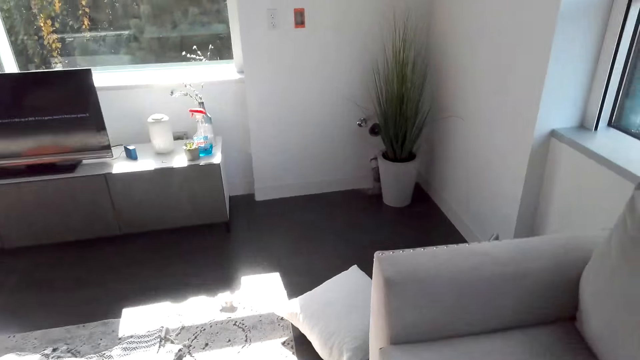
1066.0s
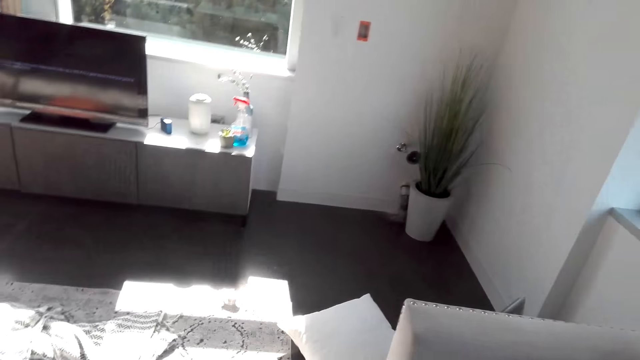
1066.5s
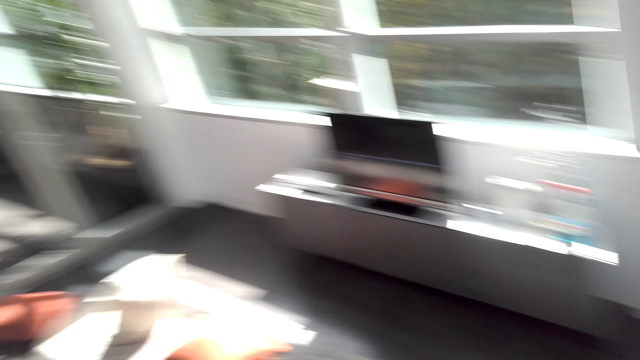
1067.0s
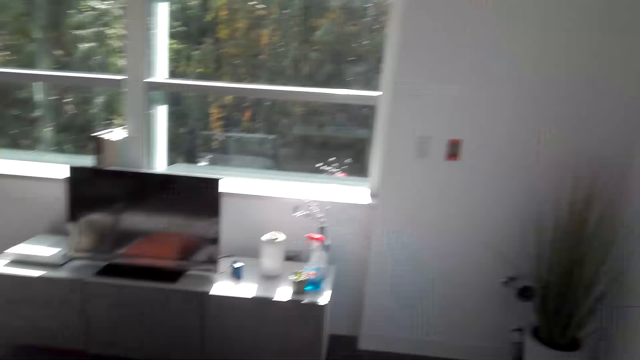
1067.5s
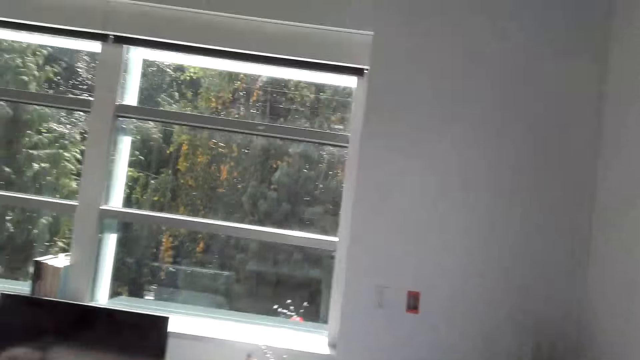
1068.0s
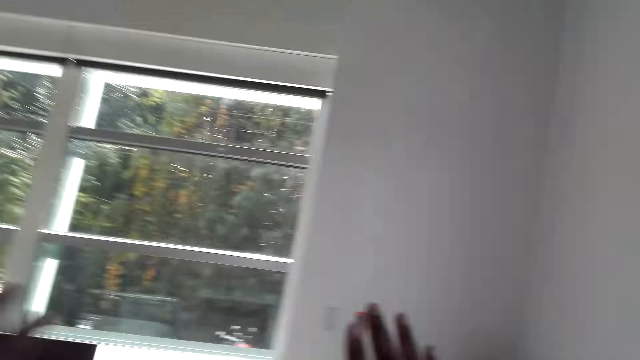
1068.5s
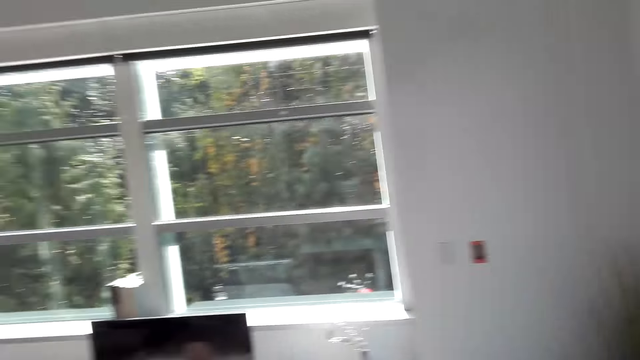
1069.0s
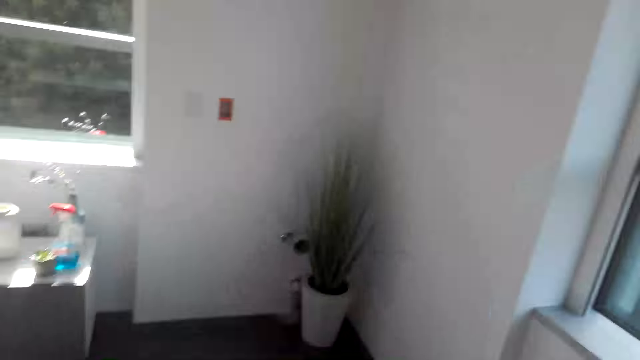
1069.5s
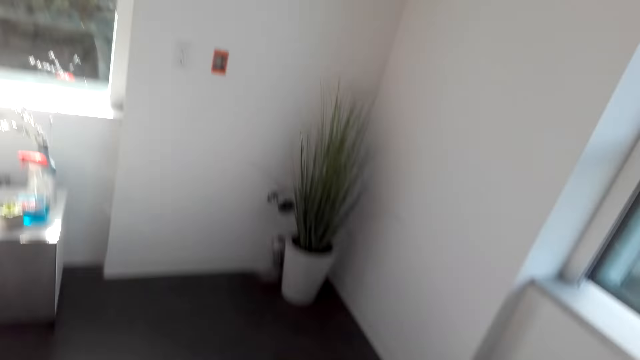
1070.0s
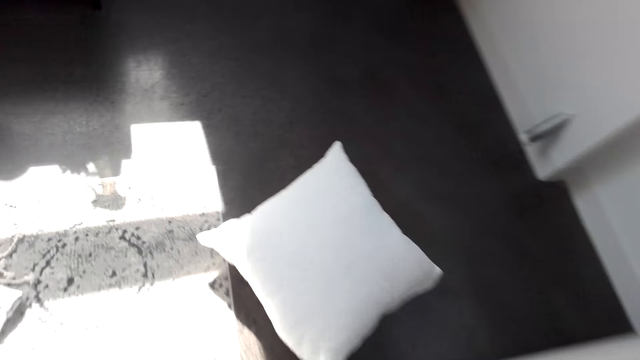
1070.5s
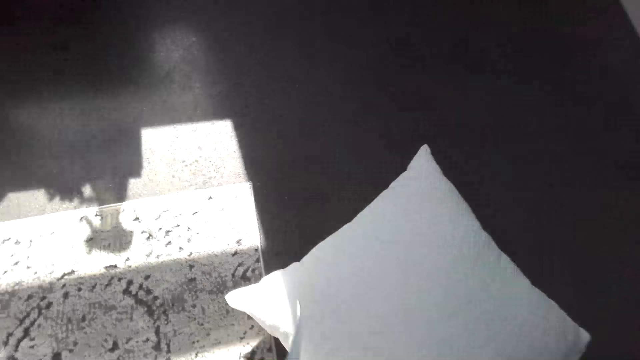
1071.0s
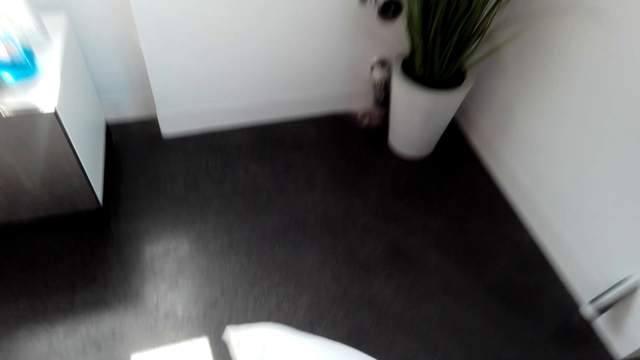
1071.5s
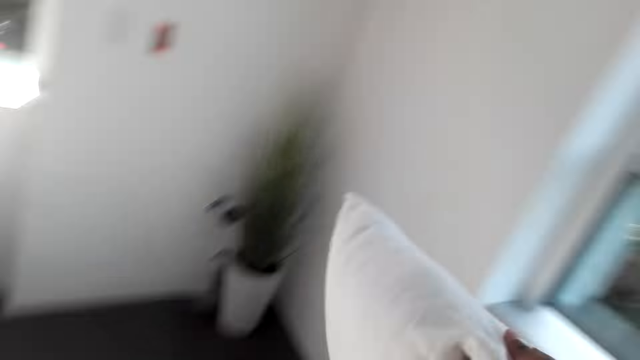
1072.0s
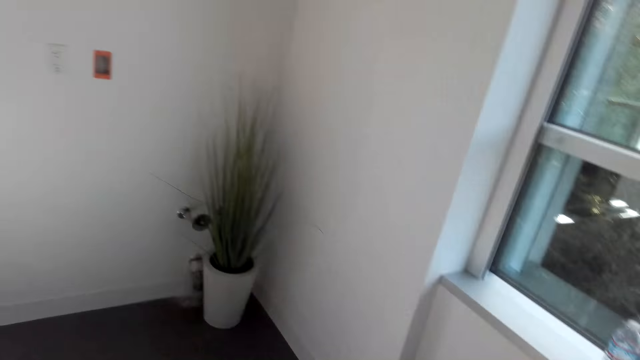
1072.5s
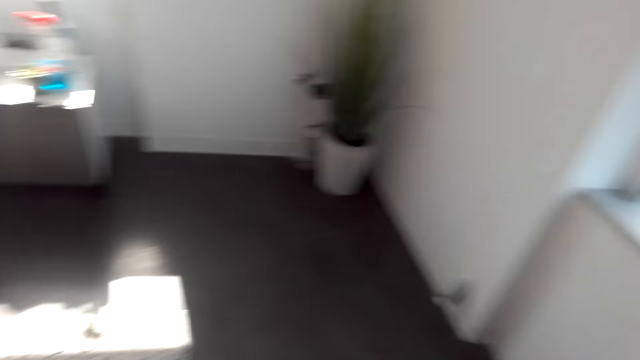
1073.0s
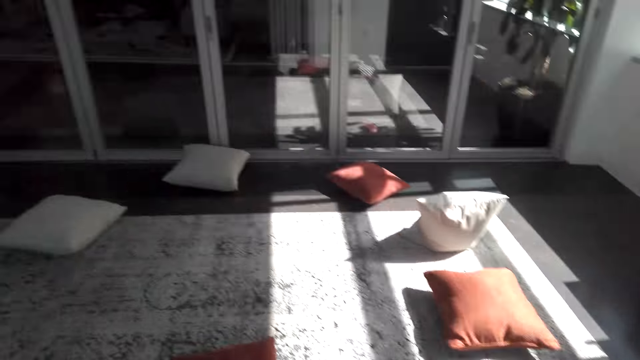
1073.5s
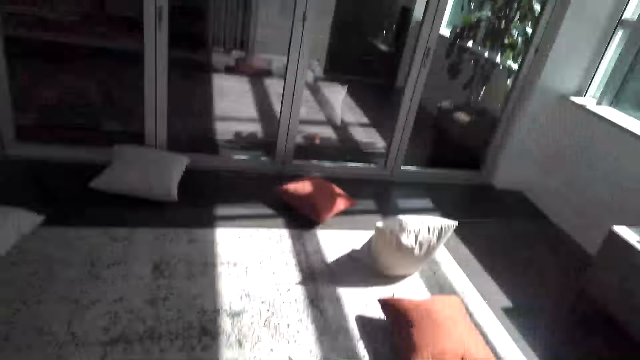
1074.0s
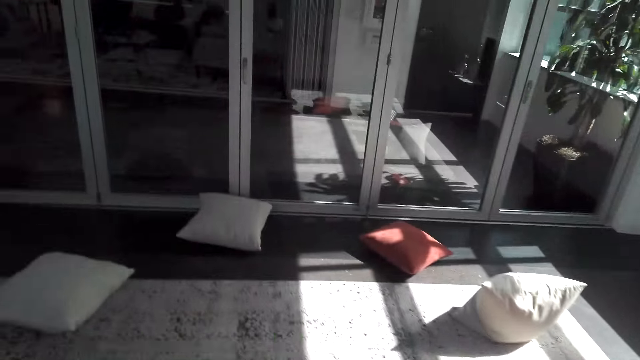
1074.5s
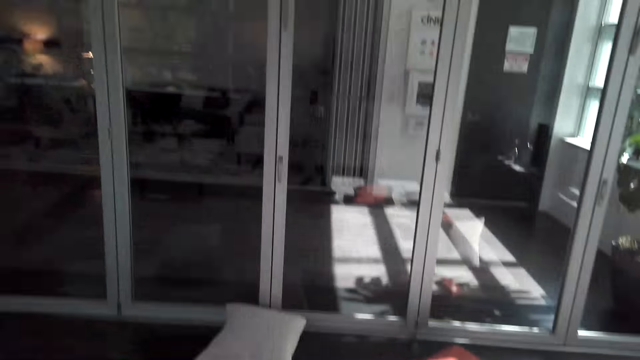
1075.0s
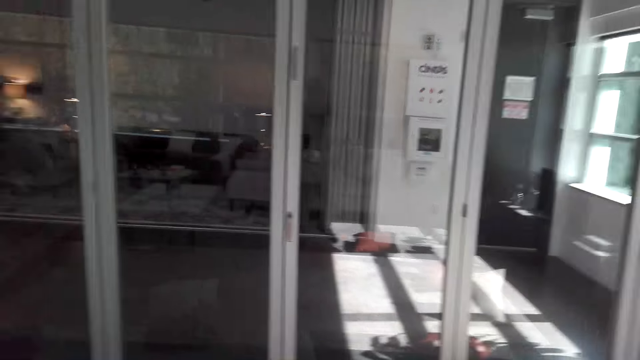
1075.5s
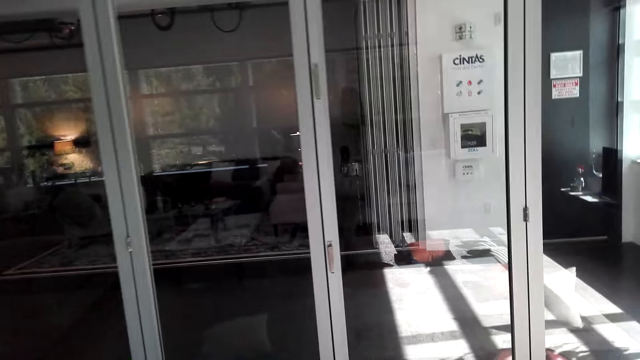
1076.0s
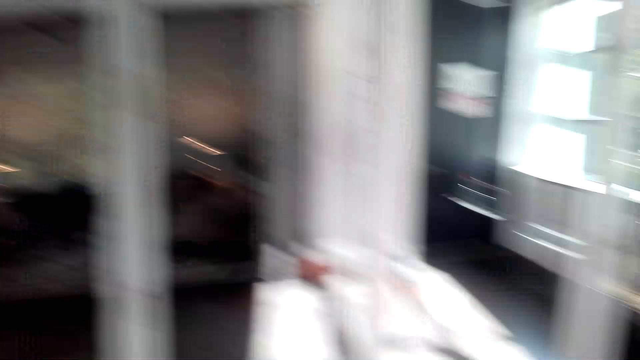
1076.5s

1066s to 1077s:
The camera wearer looks around the room. They pick the pillow from the floor. They hold the pillow. They walk in the room.

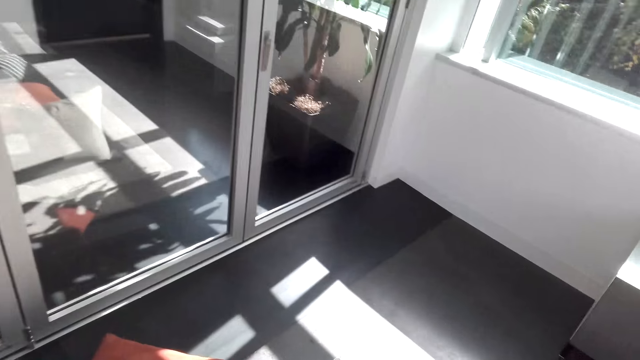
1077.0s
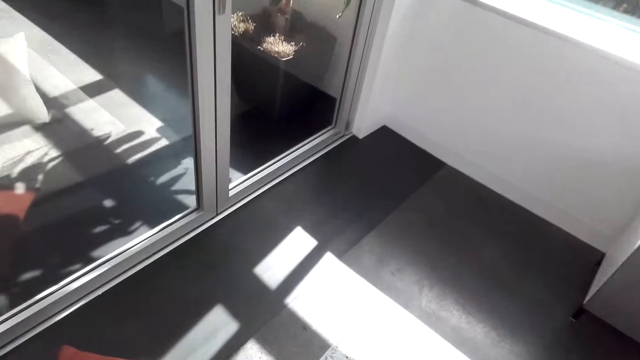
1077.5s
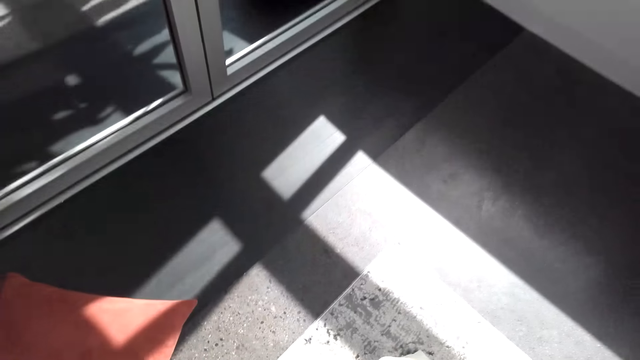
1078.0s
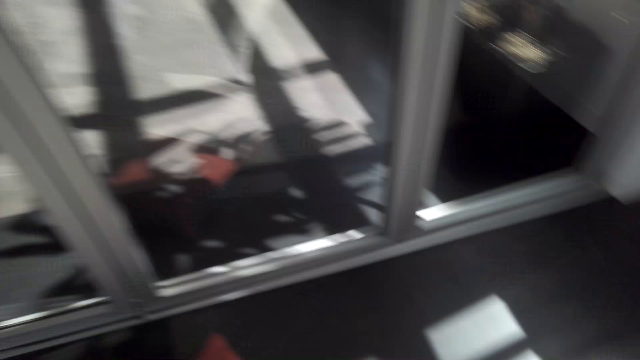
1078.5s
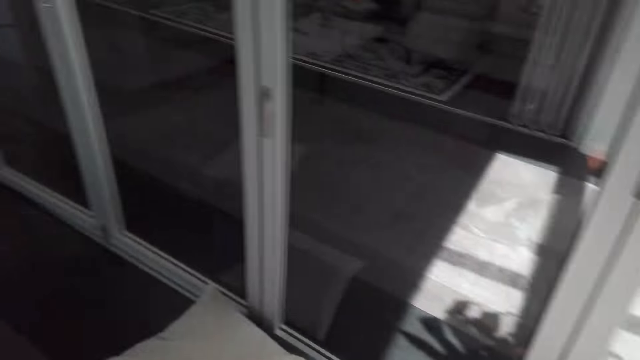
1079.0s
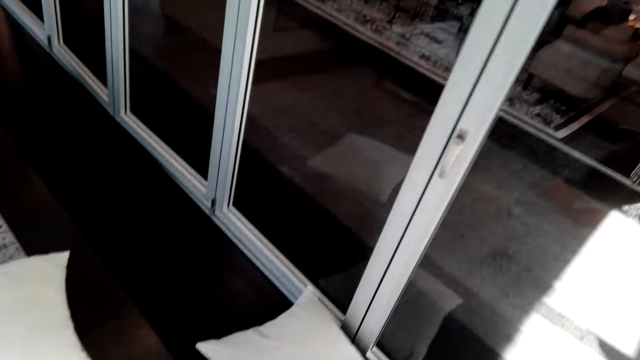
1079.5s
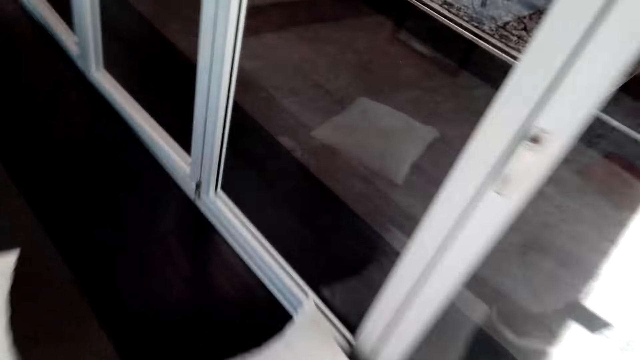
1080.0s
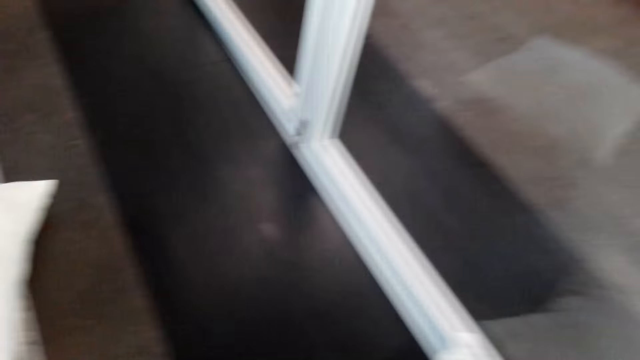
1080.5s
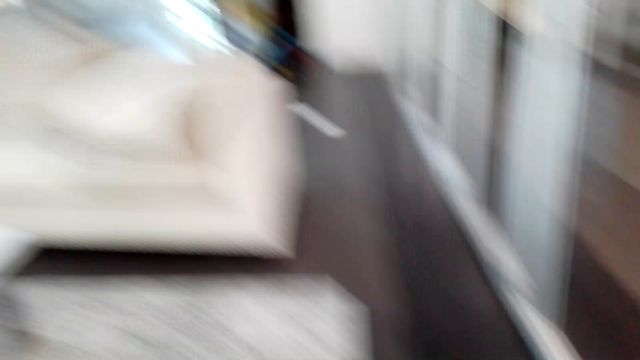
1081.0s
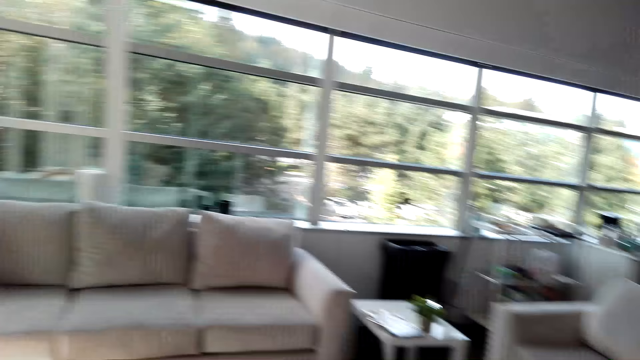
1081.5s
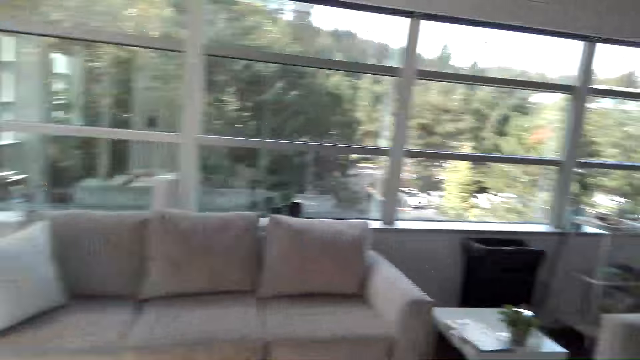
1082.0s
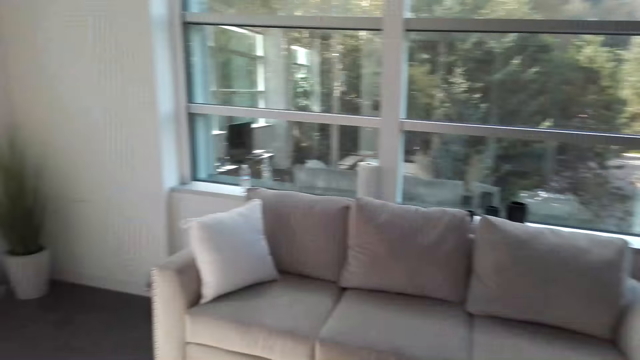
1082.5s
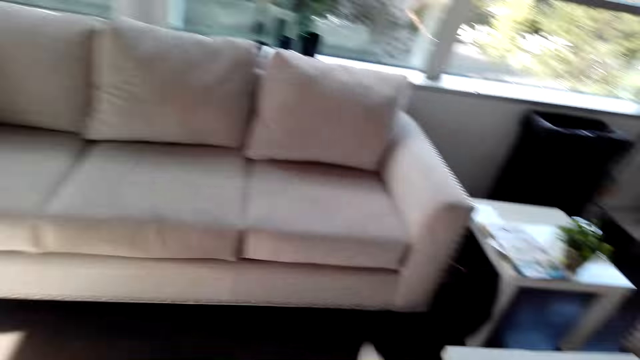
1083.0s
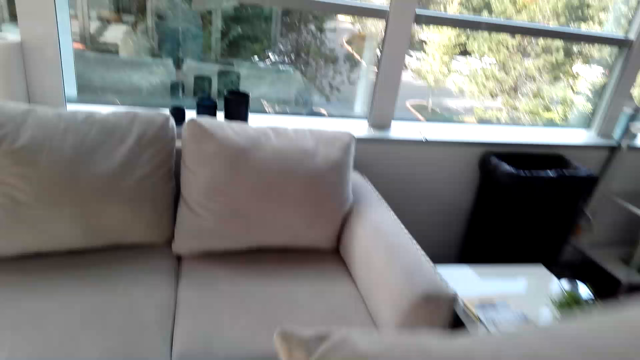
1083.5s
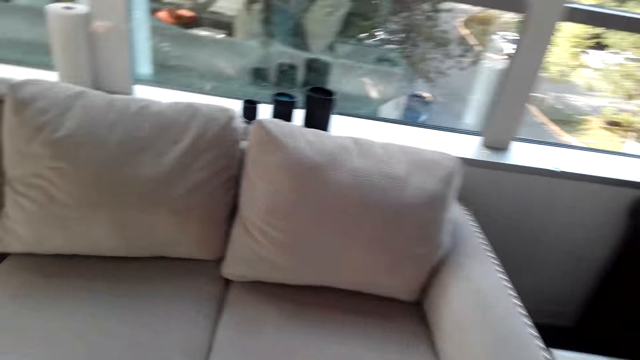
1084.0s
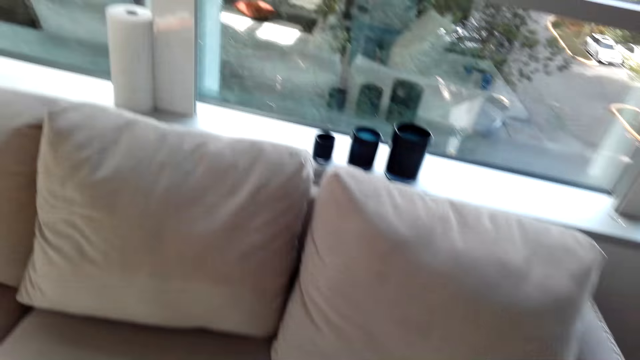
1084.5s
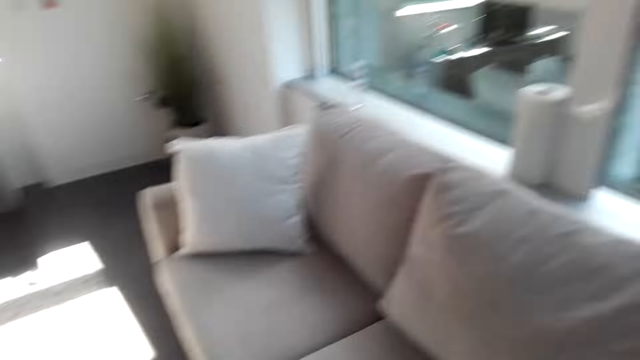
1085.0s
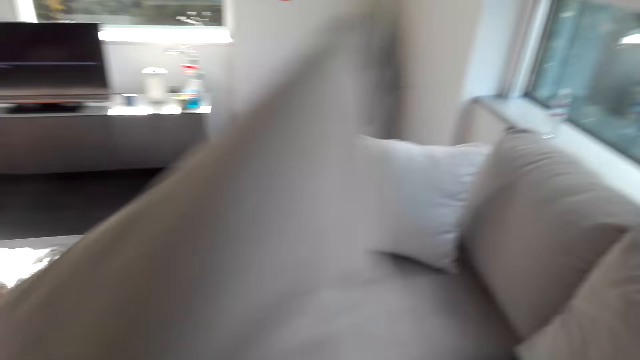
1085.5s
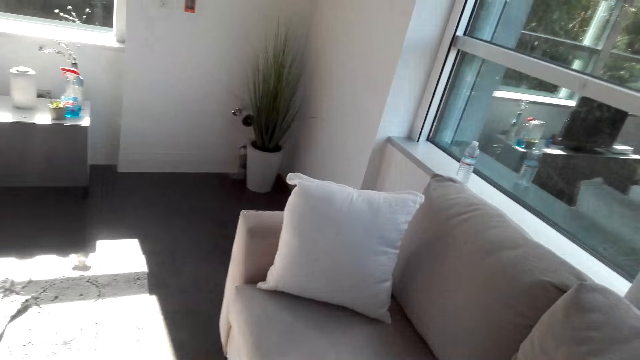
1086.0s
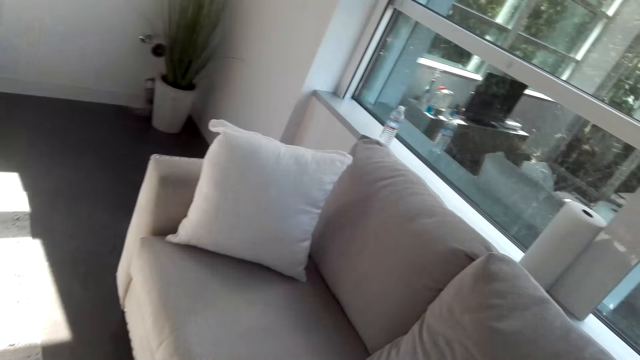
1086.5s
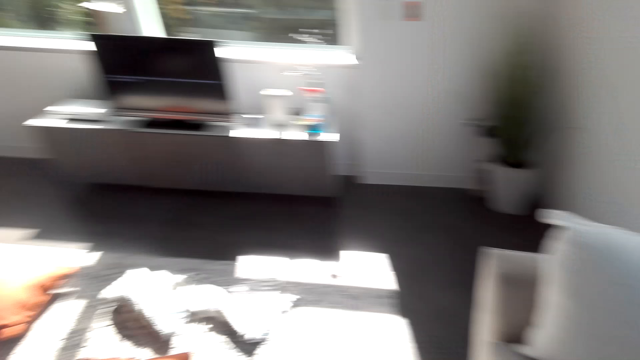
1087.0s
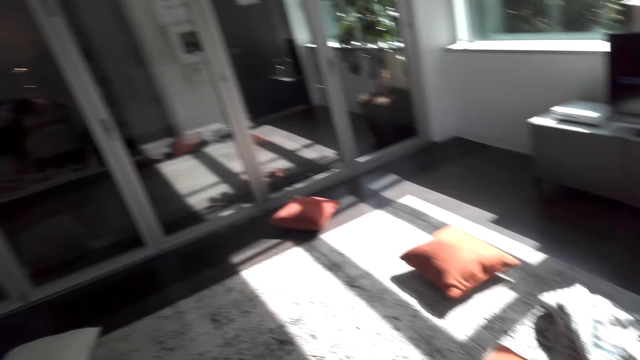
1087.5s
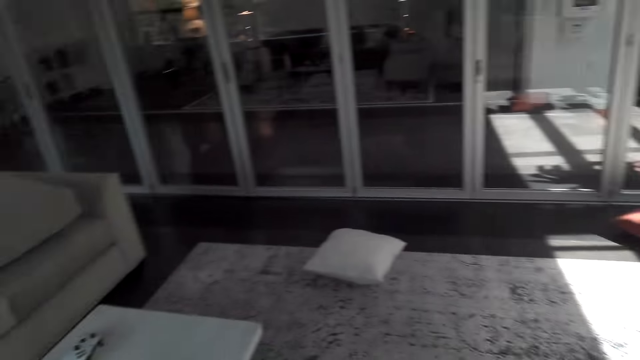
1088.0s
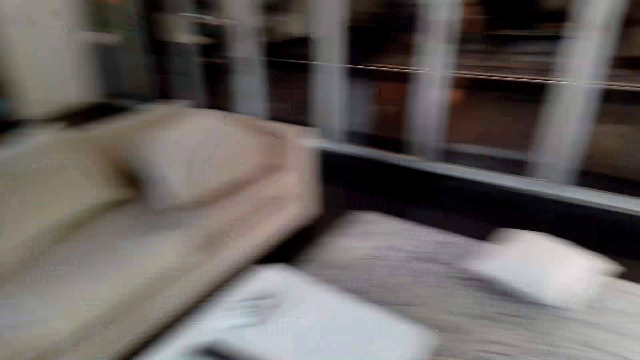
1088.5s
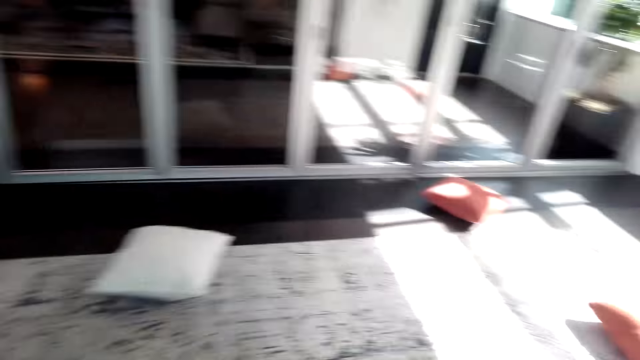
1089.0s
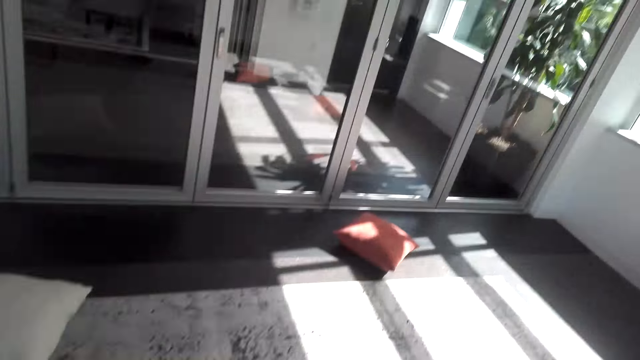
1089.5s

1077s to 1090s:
The camera wearer looks at the floor. They pick the throw pillows. They look at the wall. They walk toward the sofa. They hold the pillow. They drop the pillow on the couch. They look at the sofa. They walk in the room. They look at the pillows on the floor. They converse.
